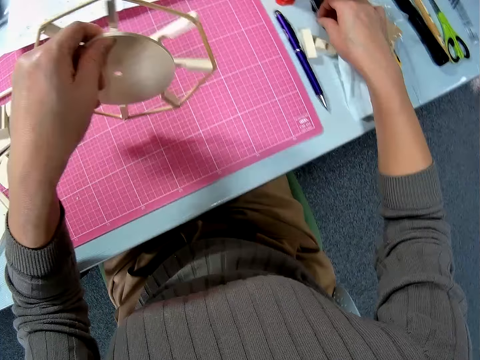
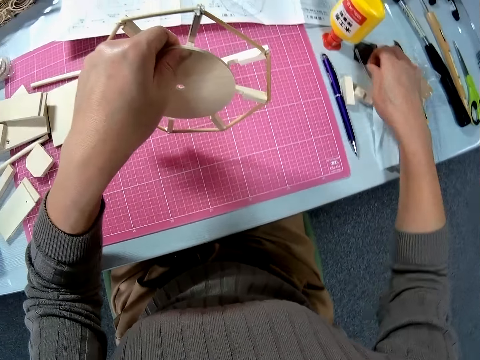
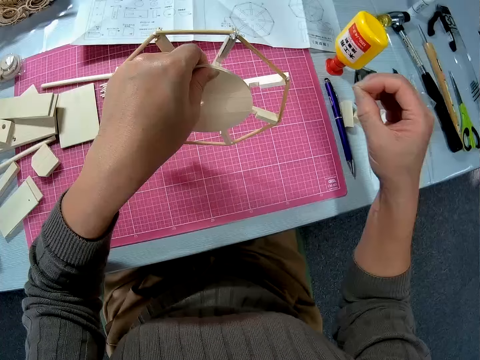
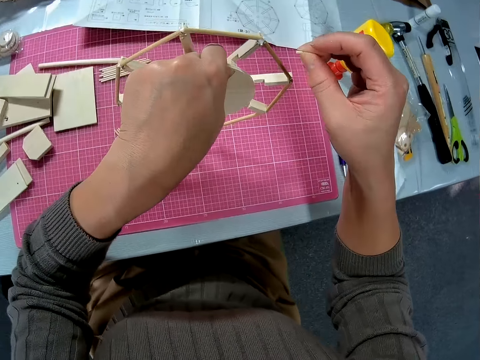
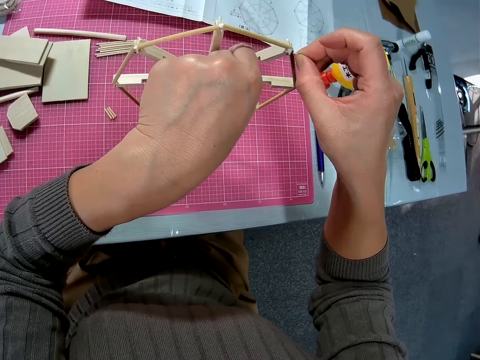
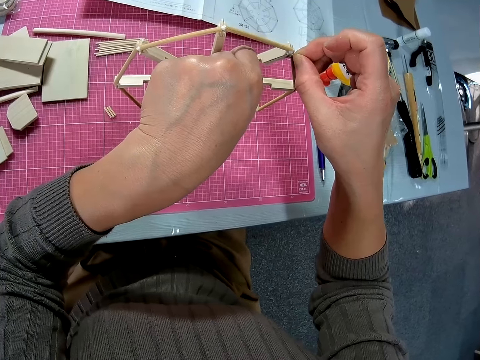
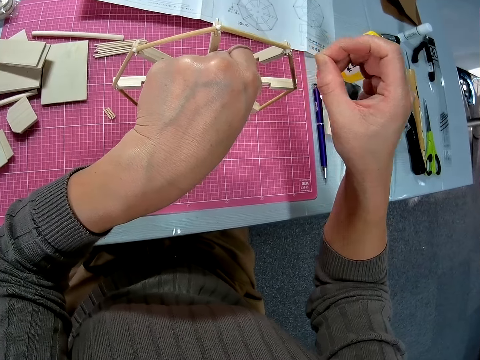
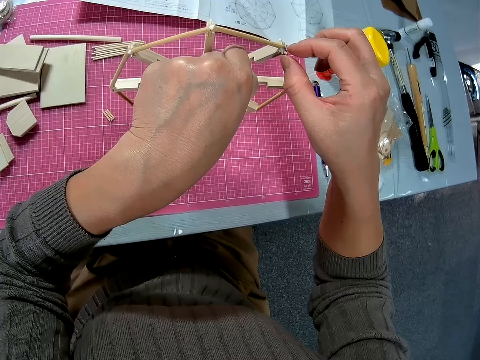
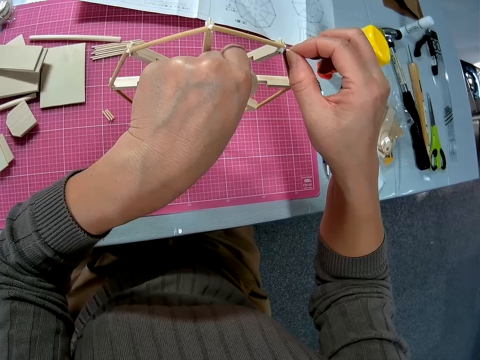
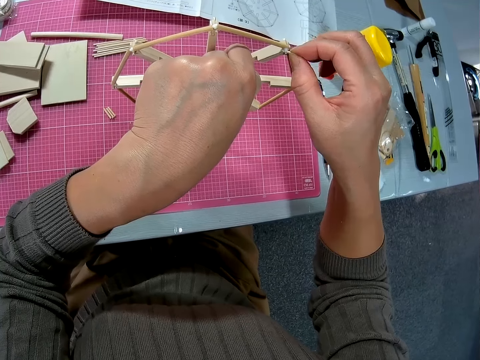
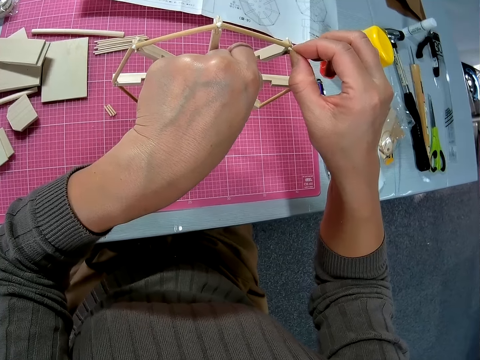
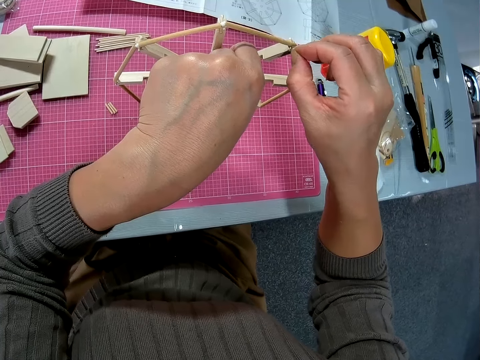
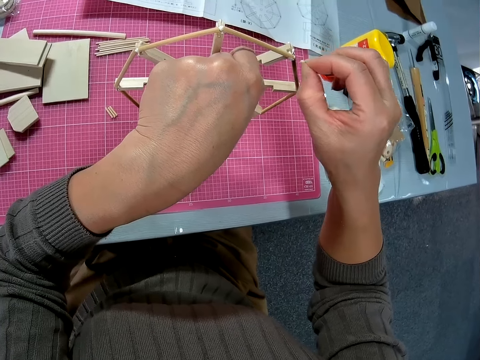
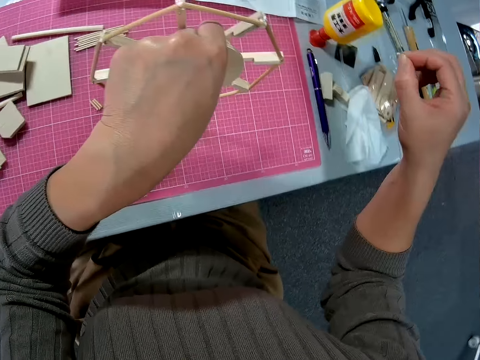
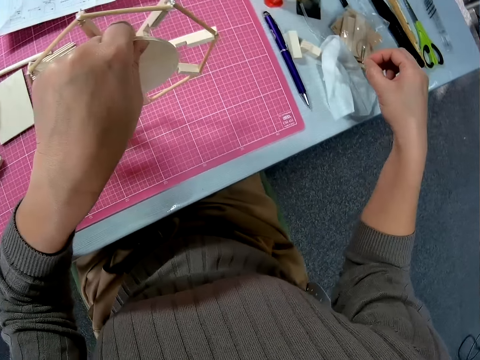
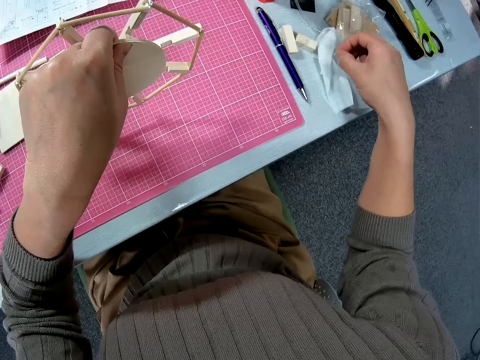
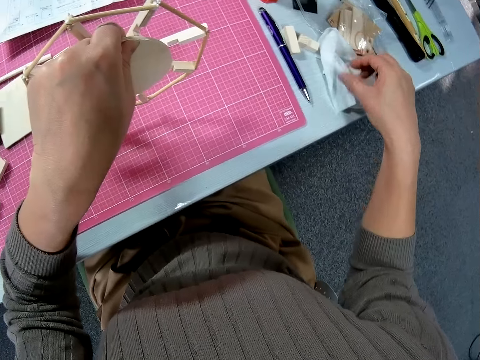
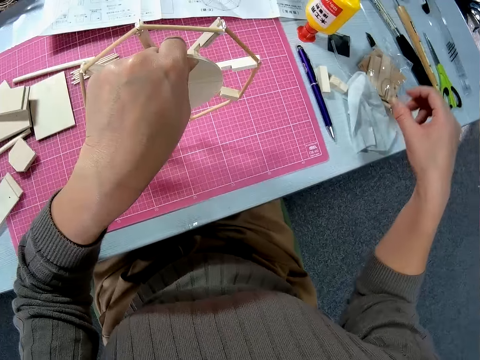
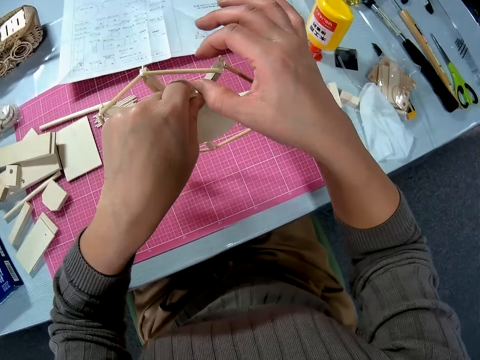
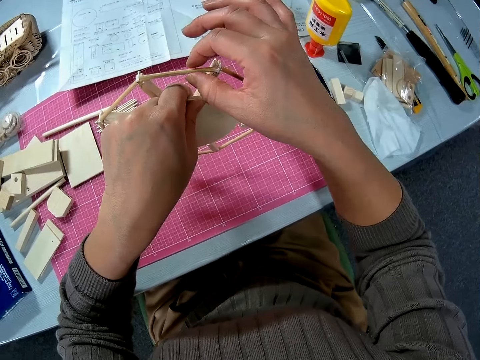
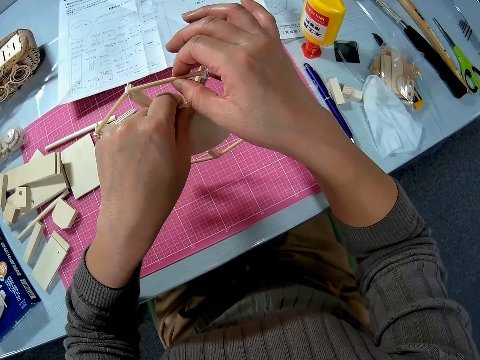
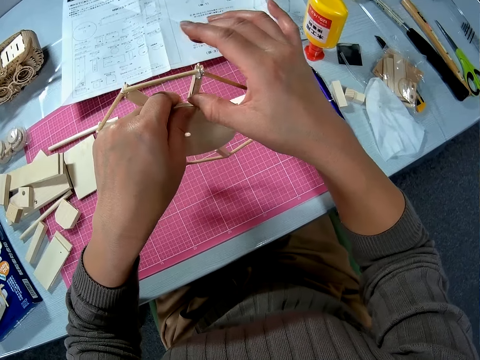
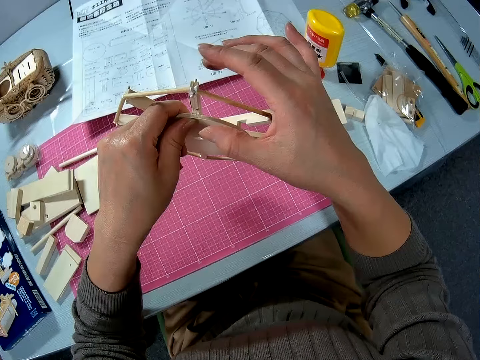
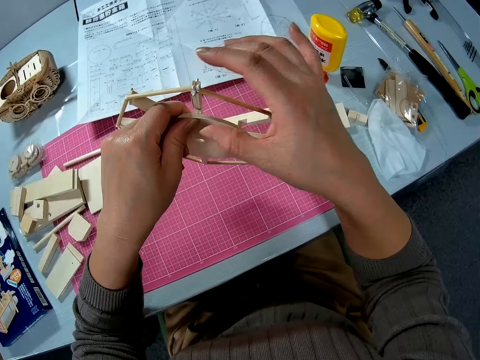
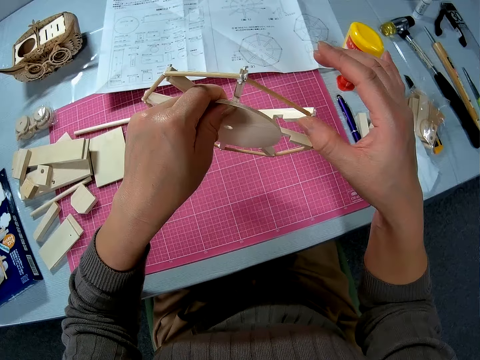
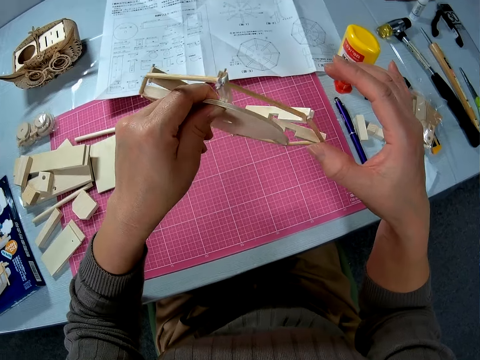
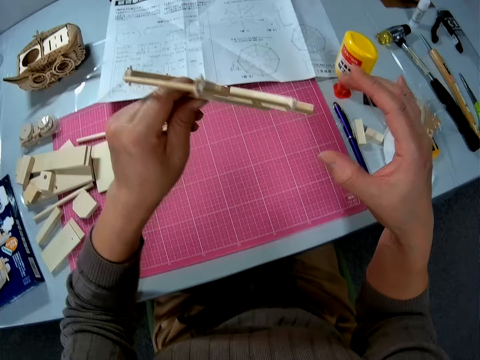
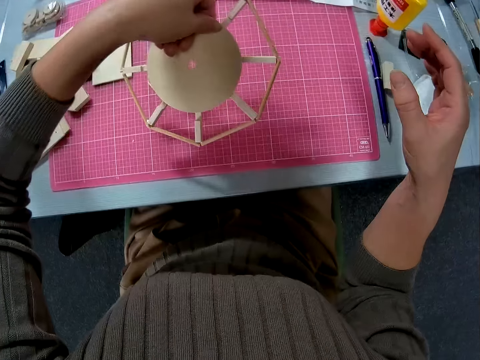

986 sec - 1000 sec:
The camera wearer wipes his fingers with the wipe on the table. He picks a piece of wood from the table. He places the piece of wood on the circular board. He adjusts the woodwork in his hands. He wipes his fingers with the wipe on the table. He fixes the piece of wood on the circular board. He adjusts the woodwork in his hands. He looks at the circular board.

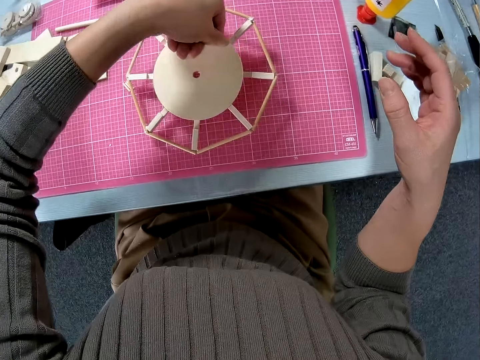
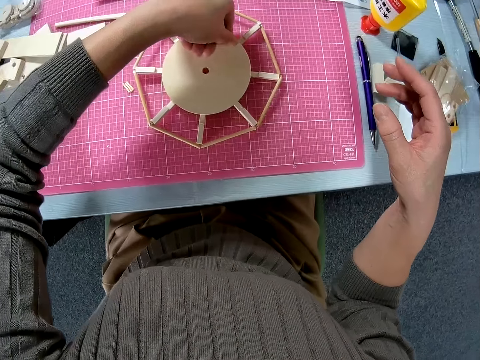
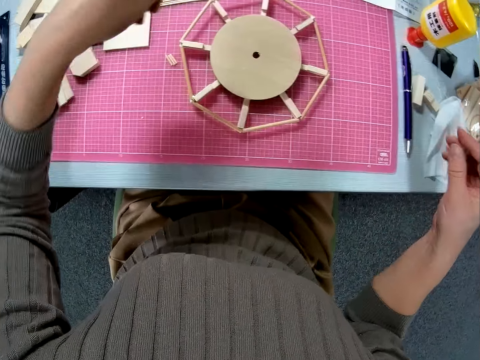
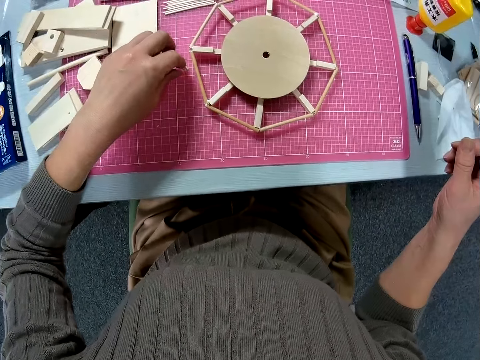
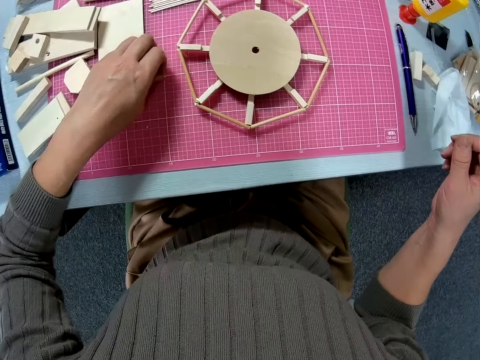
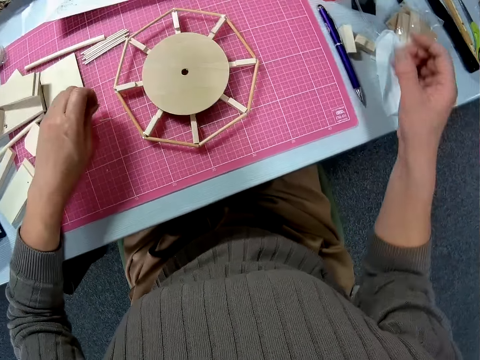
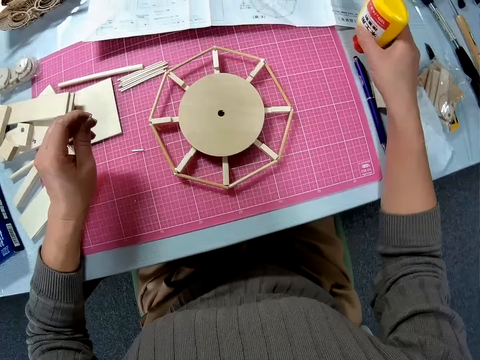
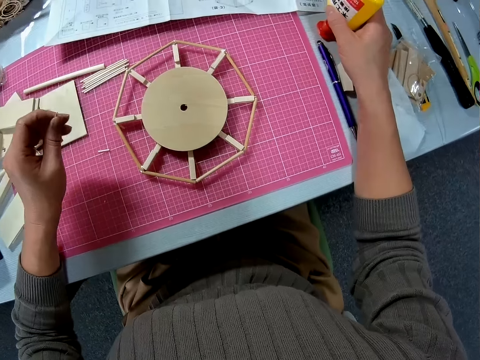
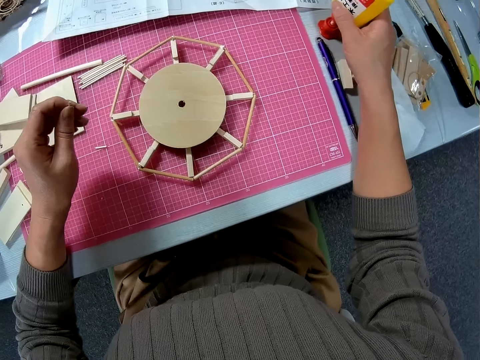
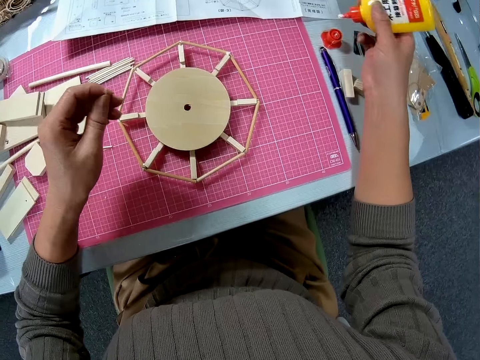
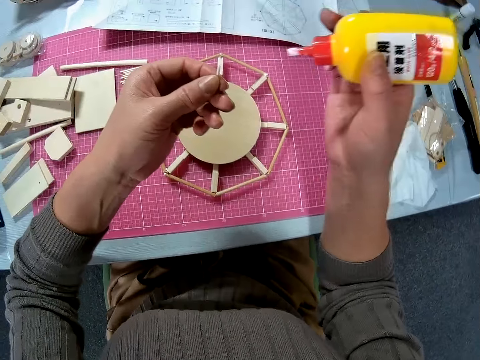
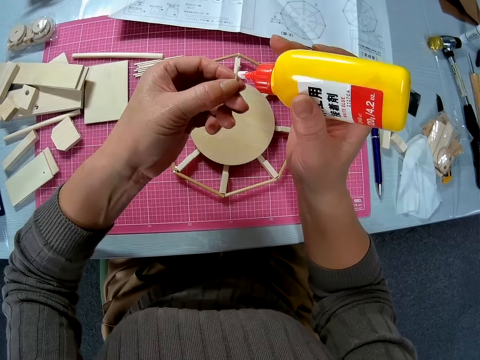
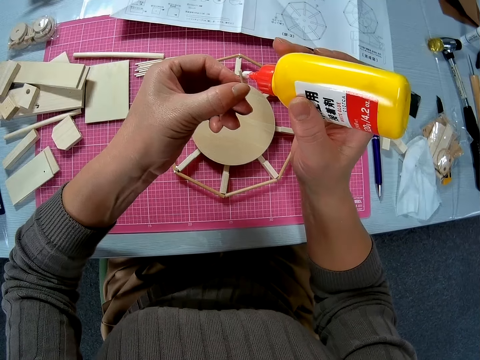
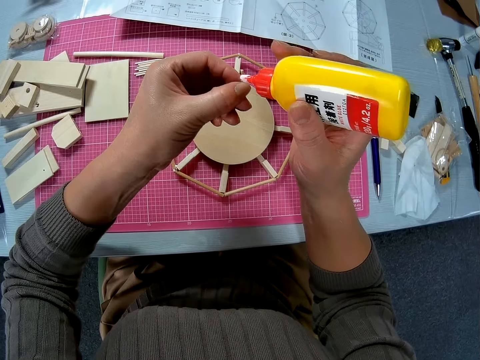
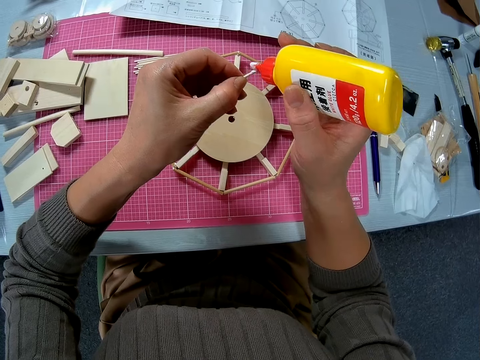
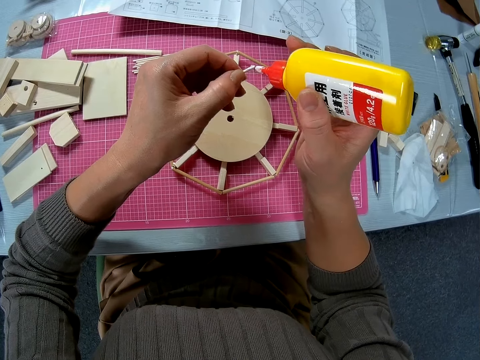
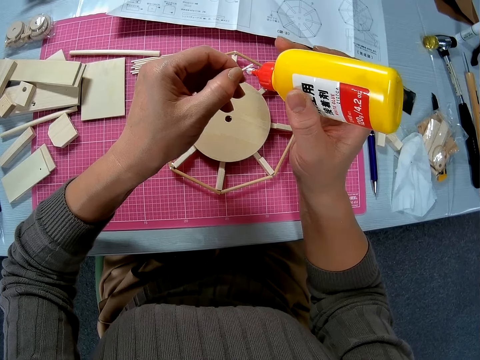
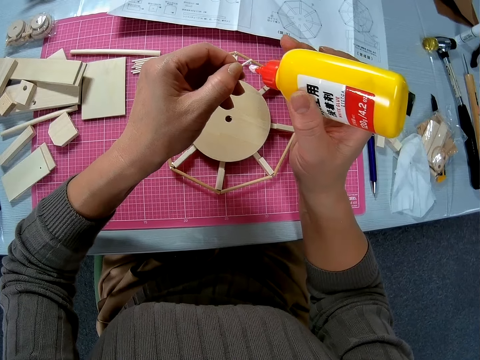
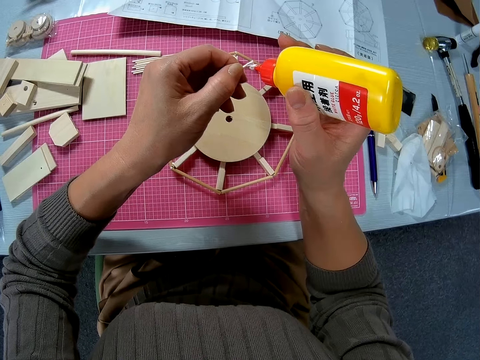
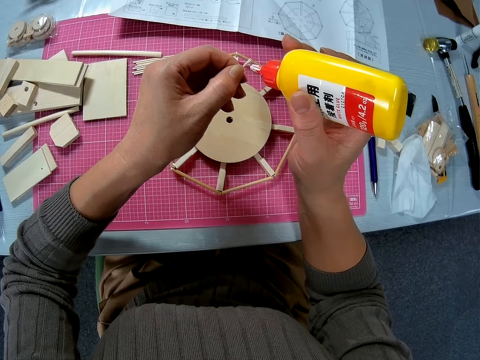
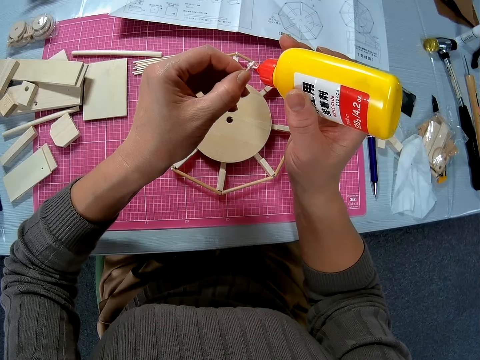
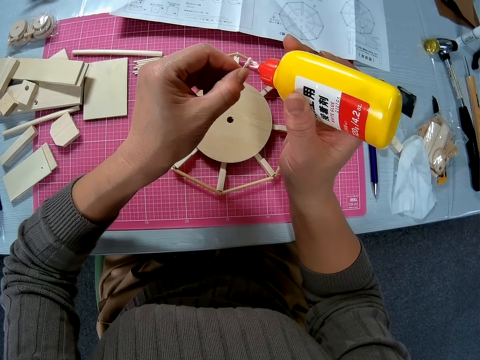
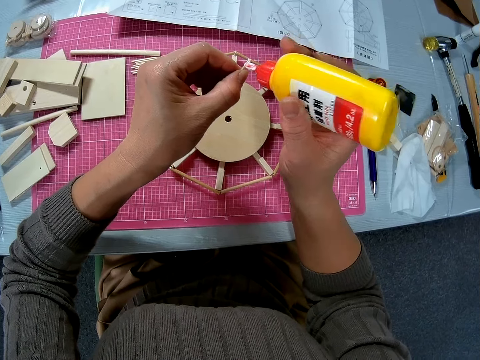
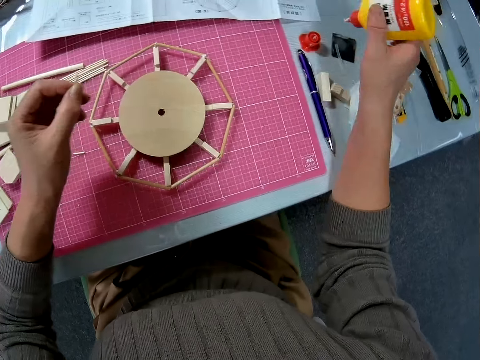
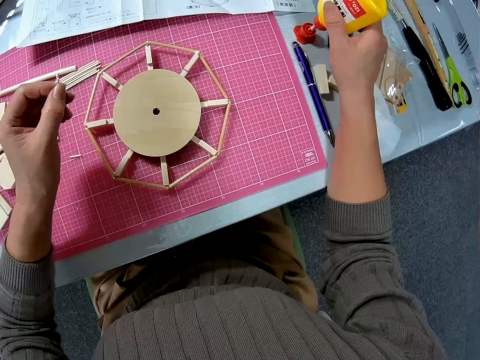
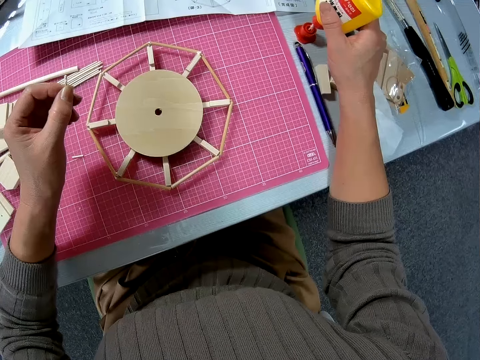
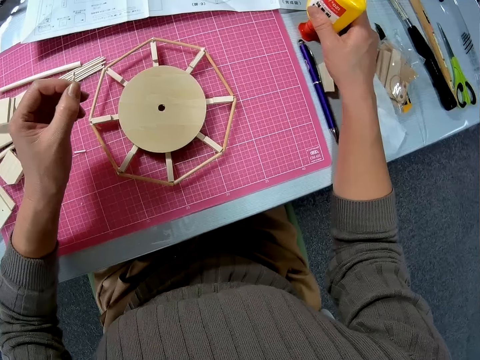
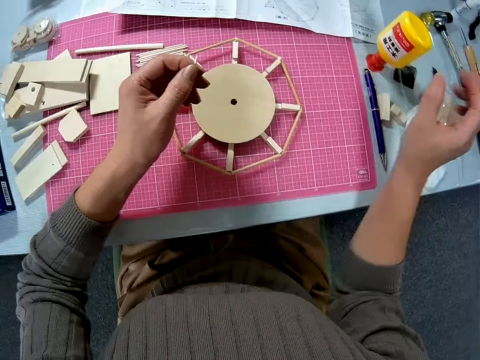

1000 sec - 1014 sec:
The camera wearer places the circular board or woodwork on the mat. They pick a piece of wood from the mat. They pick the bottle of glue from the table. They apply the glue on the piece of wood. They drop the bottle of glue on the table.
